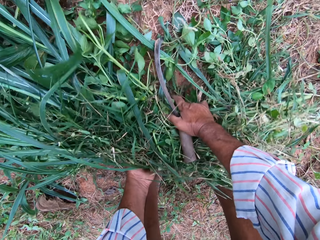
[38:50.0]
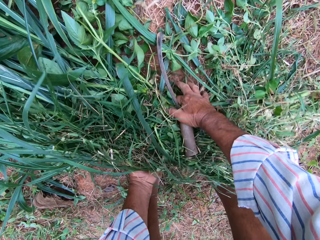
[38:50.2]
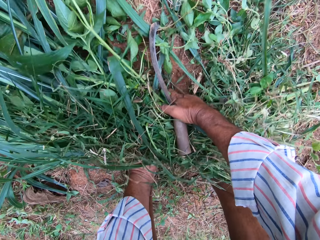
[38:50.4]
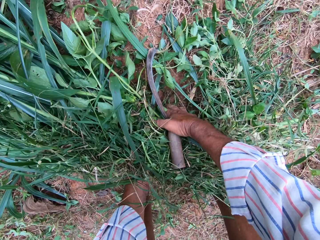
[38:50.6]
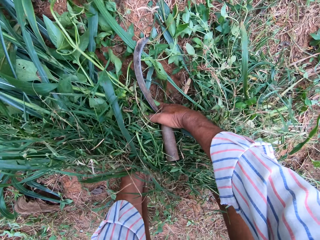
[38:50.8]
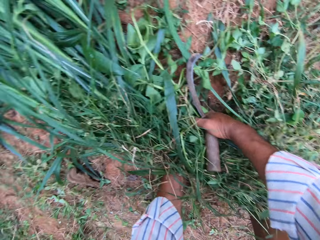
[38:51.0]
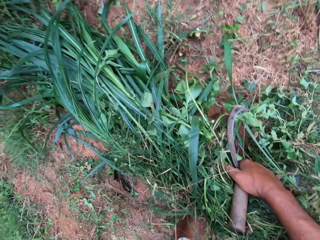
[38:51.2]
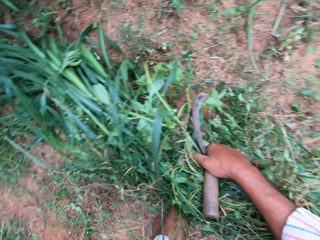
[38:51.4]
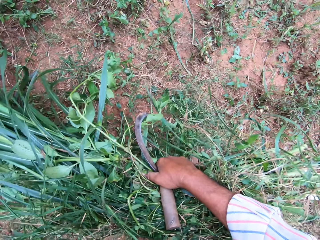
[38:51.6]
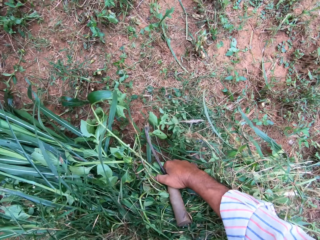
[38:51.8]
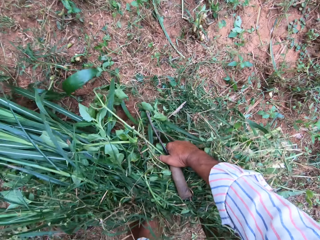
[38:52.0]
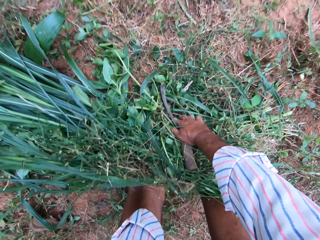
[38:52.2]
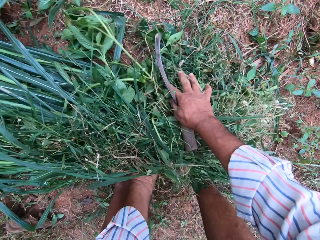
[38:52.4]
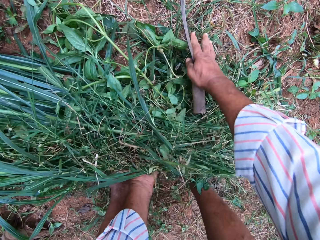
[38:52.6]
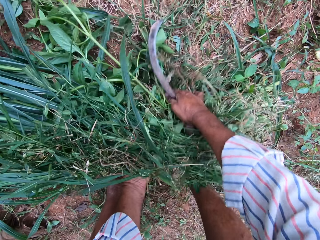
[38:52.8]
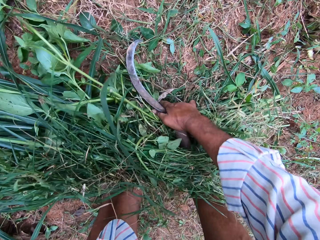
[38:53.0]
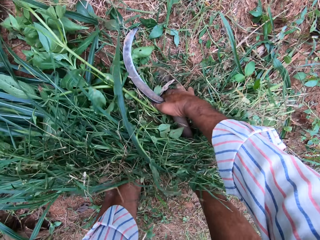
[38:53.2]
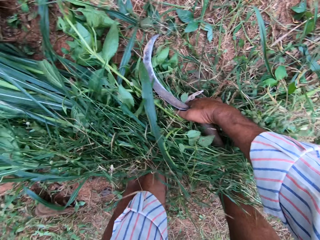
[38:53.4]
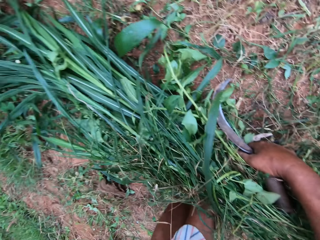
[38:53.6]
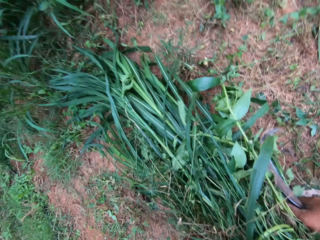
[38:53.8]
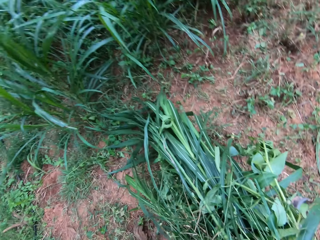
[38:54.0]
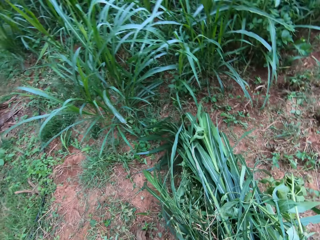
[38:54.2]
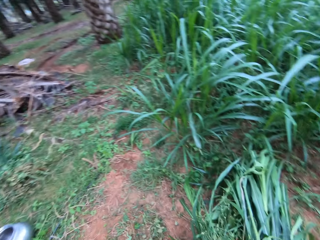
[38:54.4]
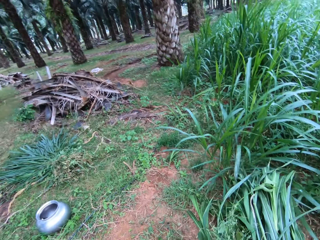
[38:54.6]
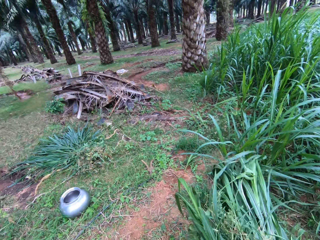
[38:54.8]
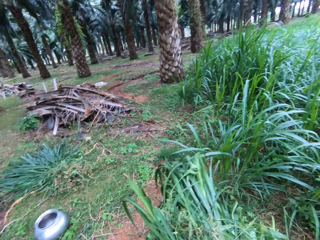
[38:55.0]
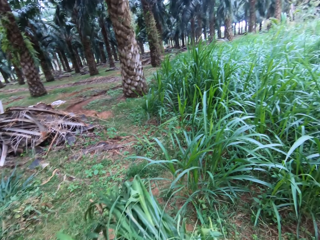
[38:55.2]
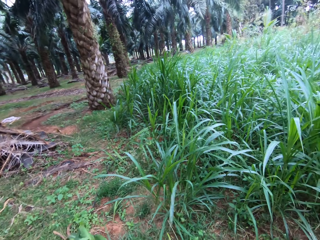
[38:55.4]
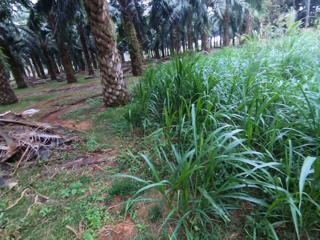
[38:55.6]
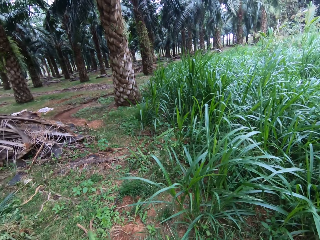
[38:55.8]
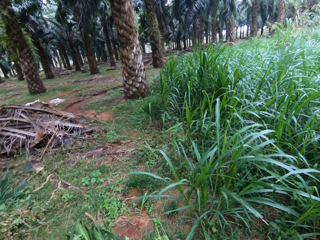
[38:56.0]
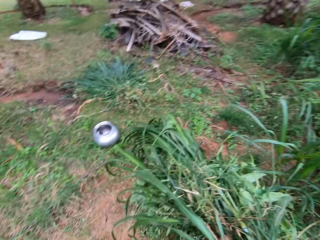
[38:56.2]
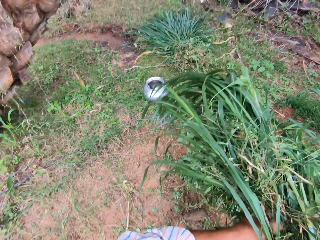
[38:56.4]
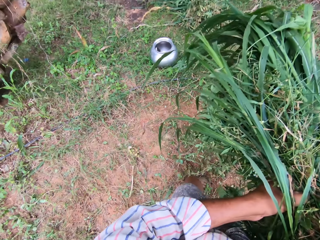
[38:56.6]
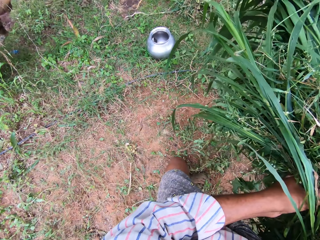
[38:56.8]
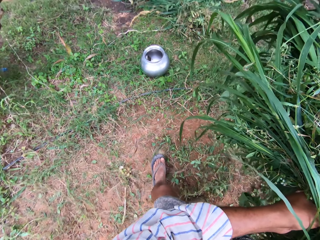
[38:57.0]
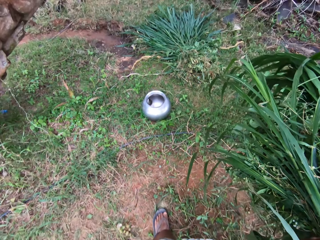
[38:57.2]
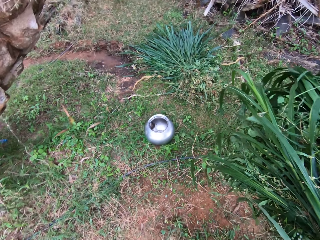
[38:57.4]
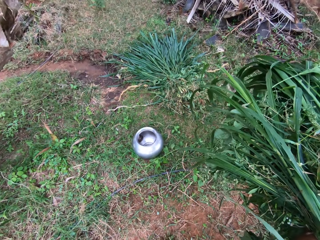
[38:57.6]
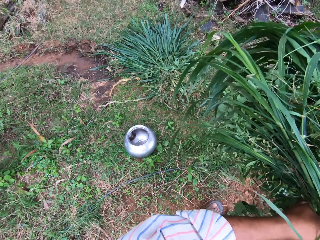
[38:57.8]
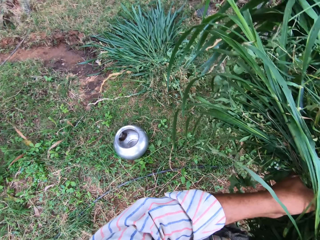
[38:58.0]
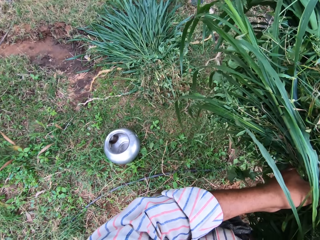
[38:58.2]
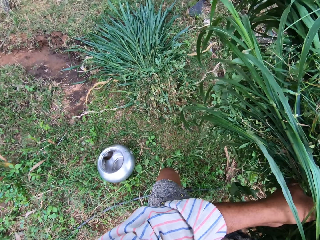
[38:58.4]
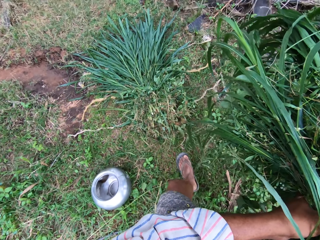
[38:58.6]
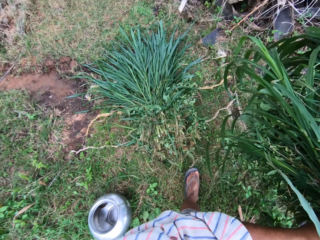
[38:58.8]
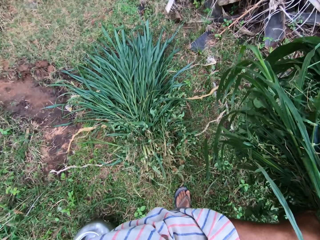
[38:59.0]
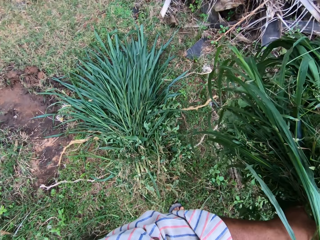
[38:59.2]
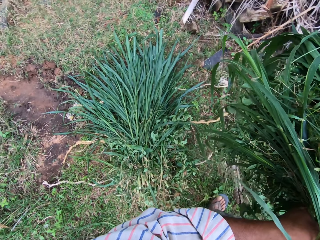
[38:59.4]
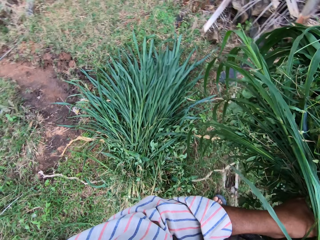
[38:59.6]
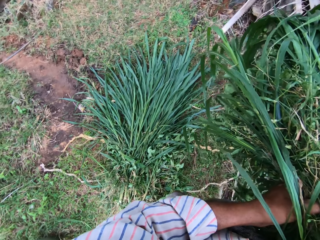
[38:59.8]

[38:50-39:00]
The camera wearer walks around the compound.

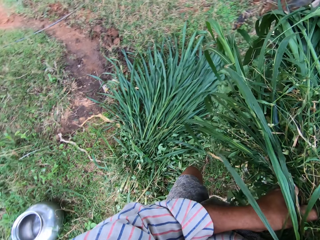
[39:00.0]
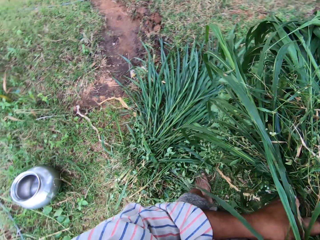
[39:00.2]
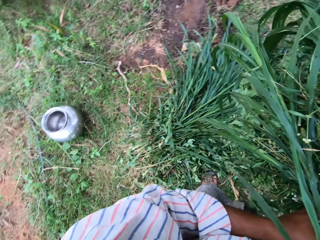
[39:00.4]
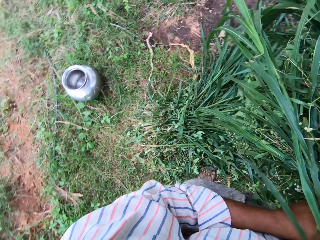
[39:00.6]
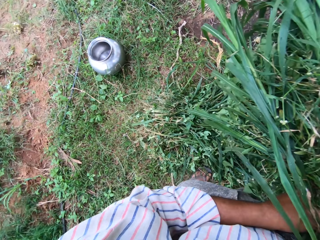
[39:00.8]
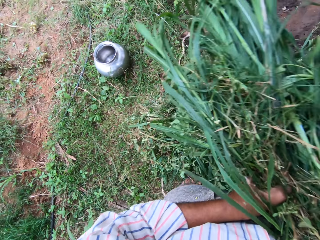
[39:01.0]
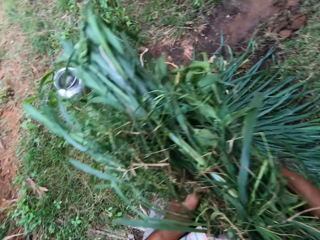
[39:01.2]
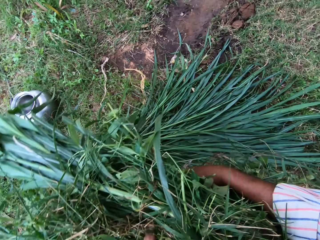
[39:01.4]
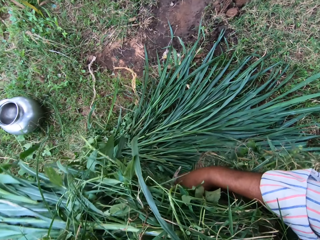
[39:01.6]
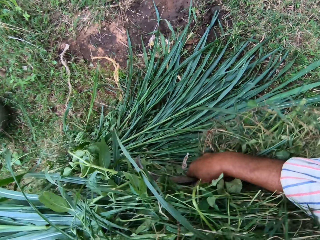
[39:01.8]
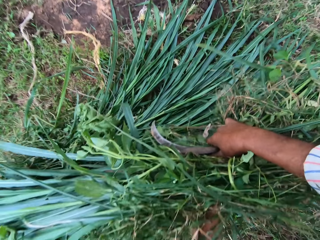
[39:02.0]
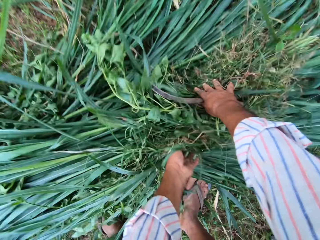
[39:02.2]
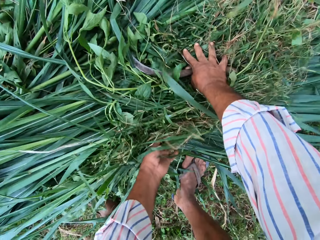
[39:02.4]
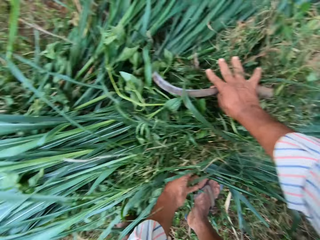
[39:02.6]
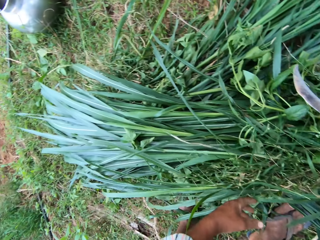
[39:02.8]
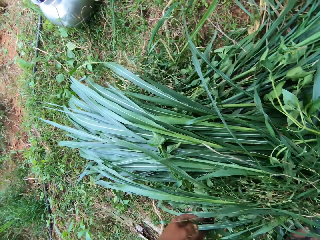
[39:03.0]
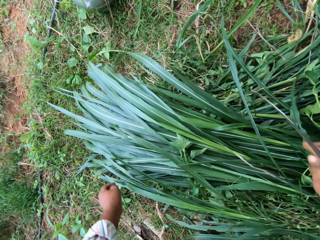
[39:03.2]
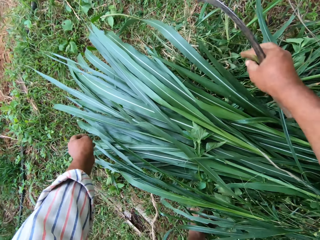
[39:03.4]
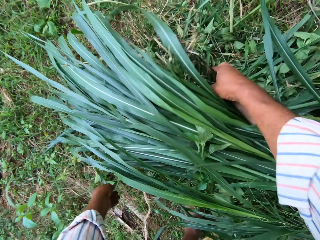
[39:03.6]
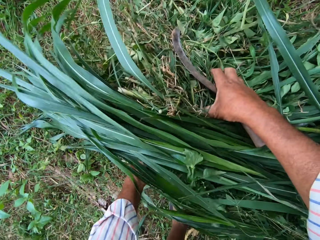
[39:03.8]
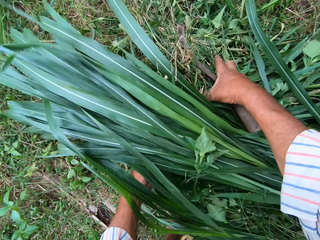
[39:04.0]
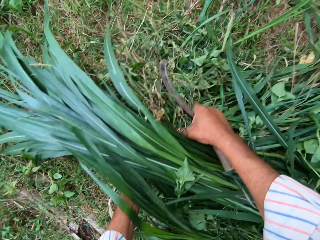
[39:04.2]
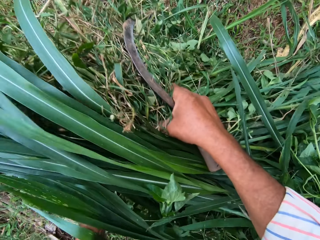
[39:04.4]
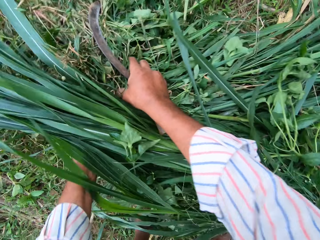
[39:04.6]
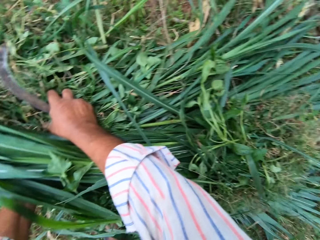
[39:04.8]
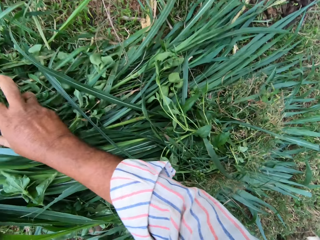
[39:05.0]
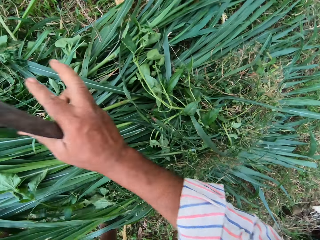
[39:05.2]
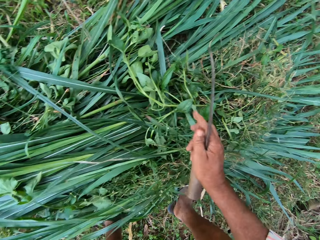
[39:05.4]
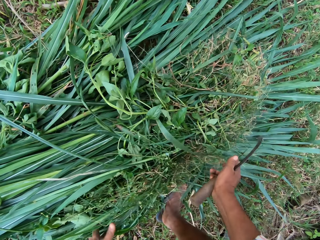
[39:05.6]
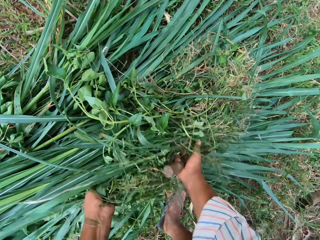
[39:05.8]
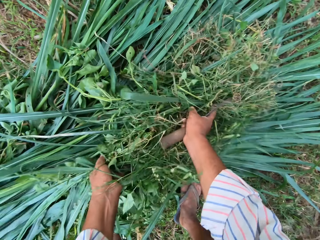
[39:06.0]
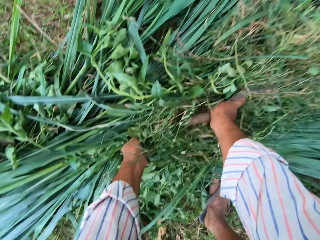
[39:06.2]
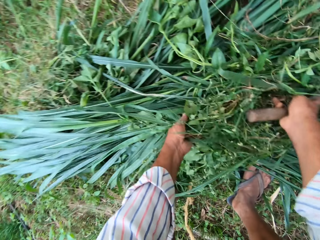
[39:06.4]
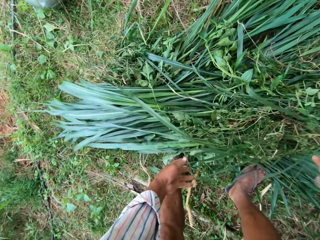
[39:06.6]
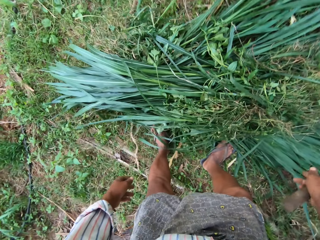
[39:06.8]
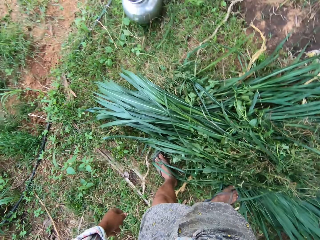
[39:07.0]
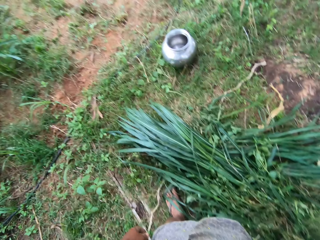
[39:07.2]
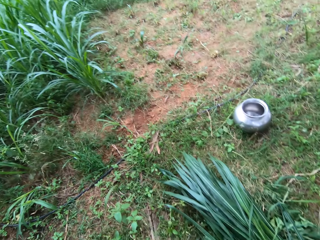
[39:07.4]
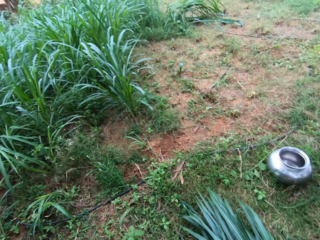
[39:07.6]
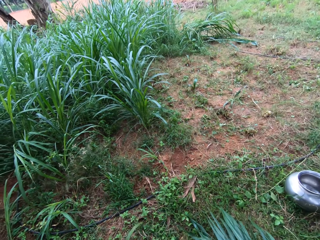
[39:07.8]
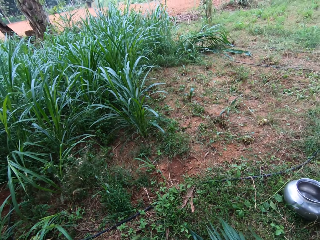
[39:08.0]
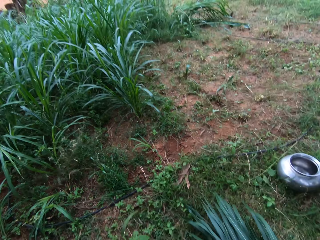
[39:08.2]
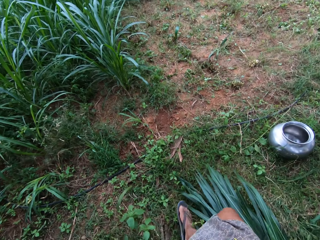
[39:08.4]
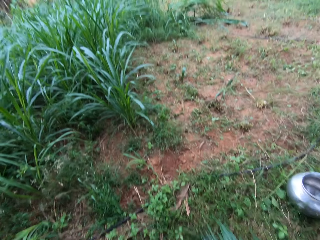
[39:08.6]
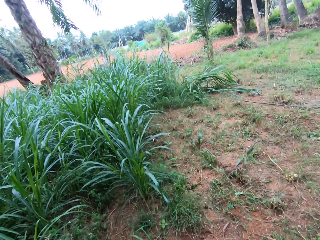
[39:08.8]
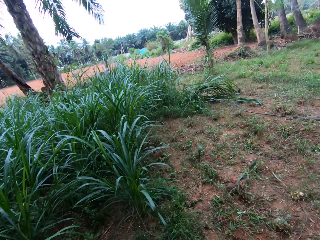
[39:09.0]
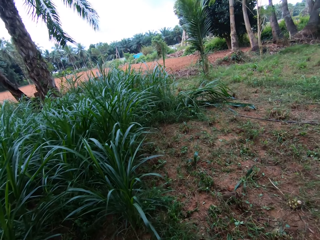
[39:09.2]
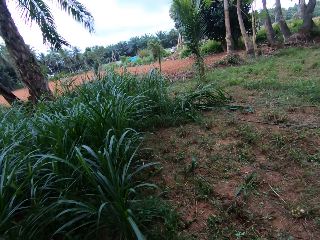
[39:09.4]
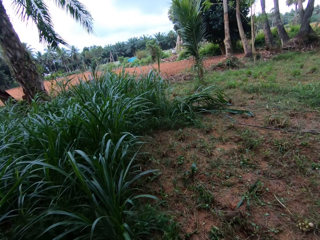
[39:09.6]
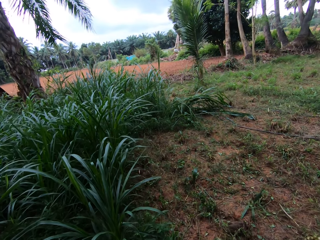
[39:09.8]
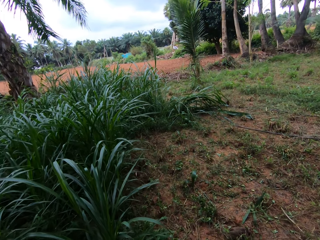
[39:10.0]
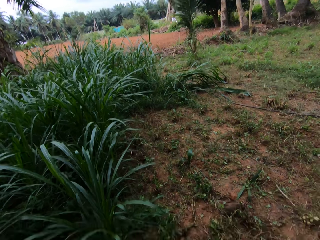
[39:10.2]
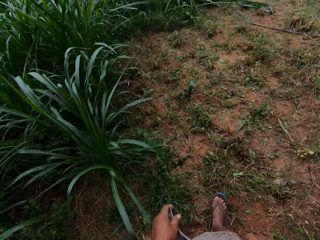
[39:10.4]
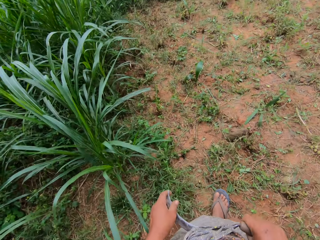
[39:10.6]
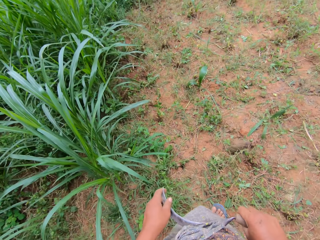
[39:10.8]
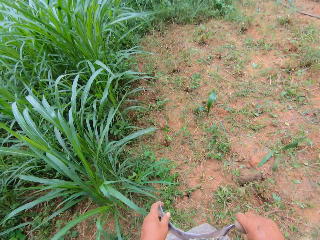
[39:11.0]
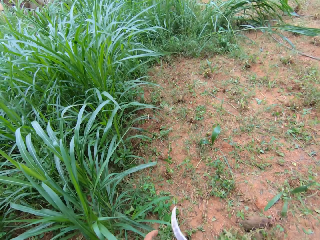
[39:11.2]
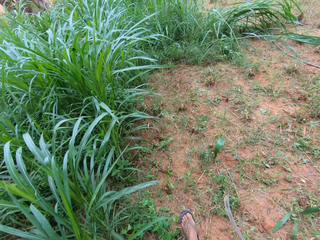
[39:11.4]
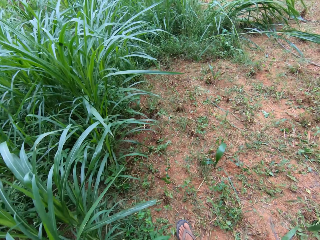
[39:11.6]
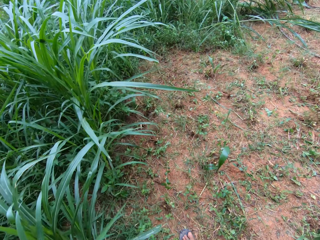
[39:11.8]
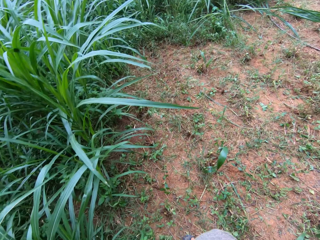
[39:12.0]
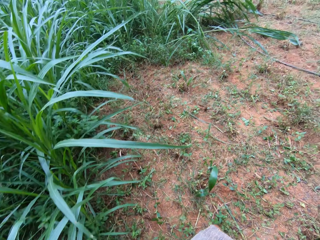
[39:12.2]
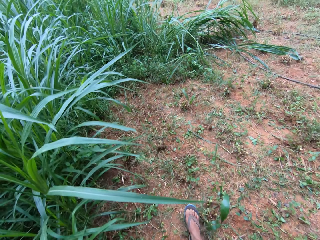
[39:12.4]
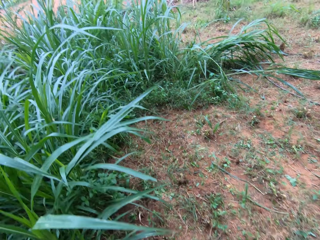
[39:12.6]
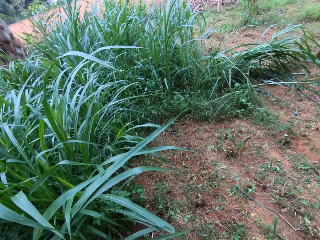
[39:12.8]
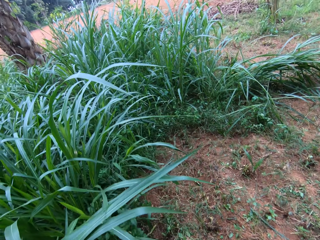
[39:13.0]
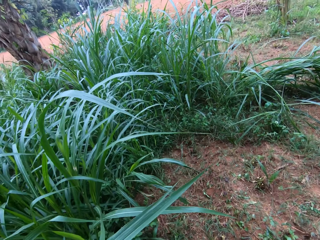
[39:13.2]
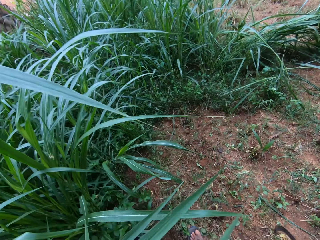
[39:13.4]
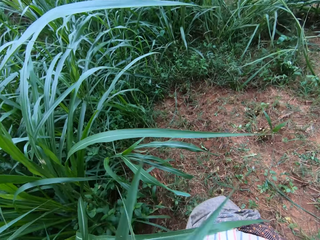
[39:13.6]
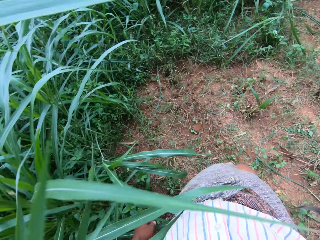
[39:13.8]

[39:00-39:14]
The camera wearer drops the grasses or plants on the floor. They pull the plants together and adjust the grasses on the floor. They walk to another side of the farmland.
